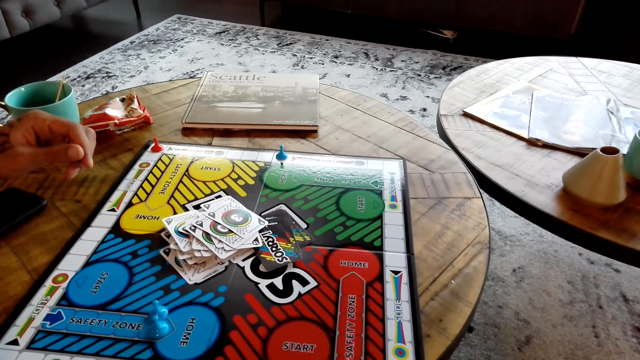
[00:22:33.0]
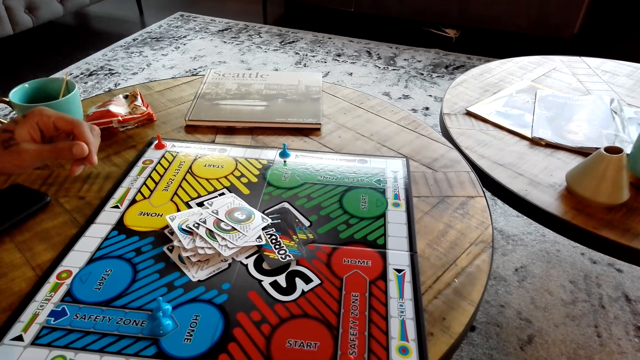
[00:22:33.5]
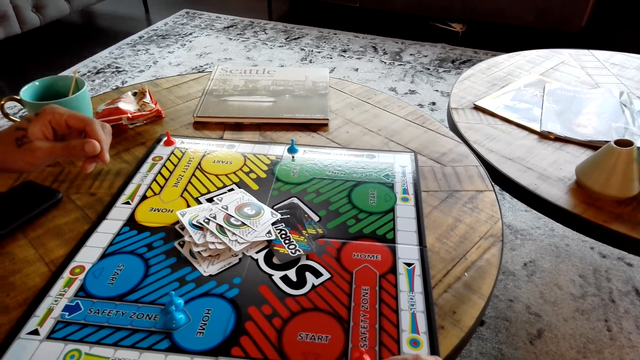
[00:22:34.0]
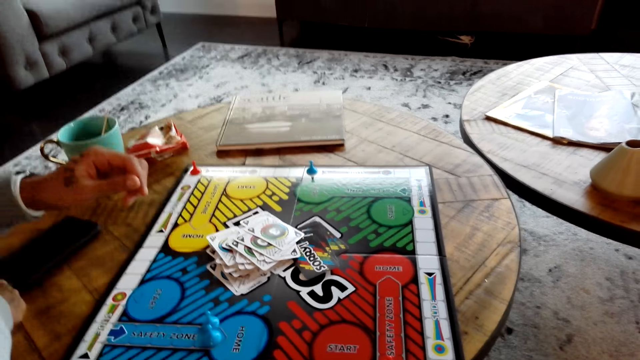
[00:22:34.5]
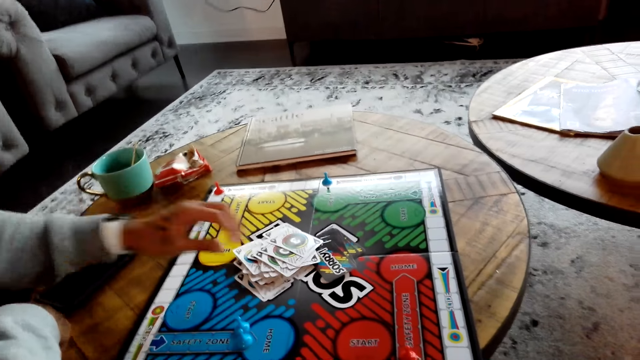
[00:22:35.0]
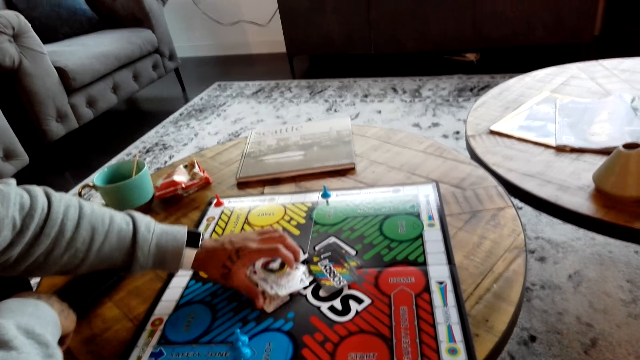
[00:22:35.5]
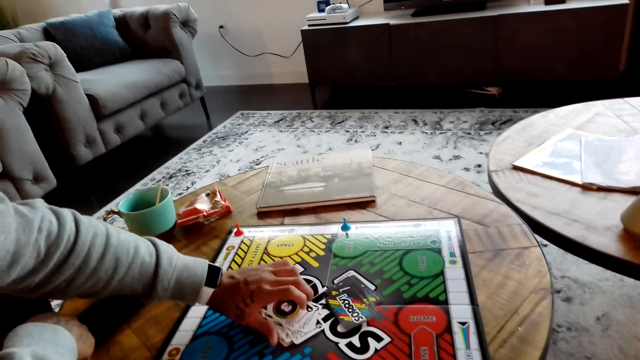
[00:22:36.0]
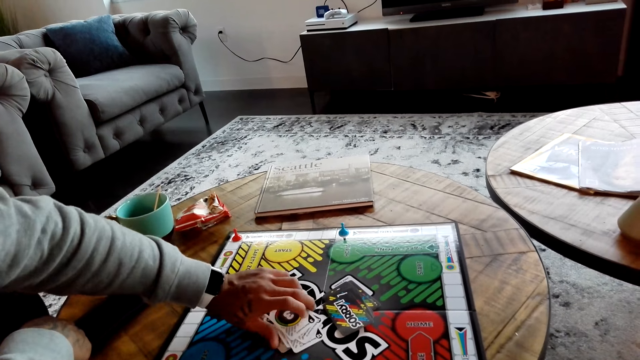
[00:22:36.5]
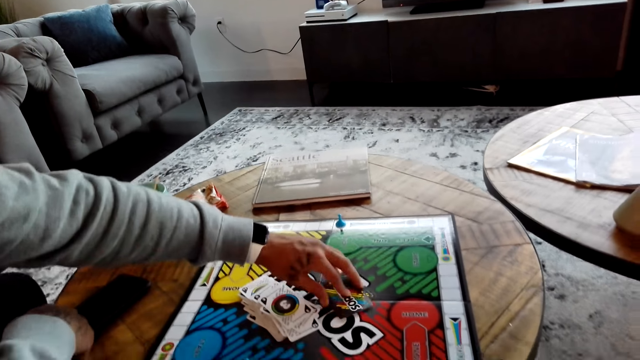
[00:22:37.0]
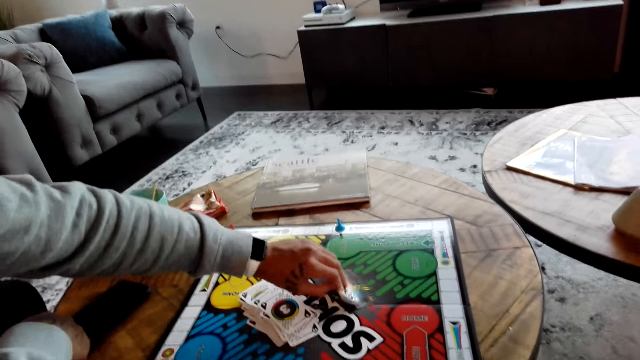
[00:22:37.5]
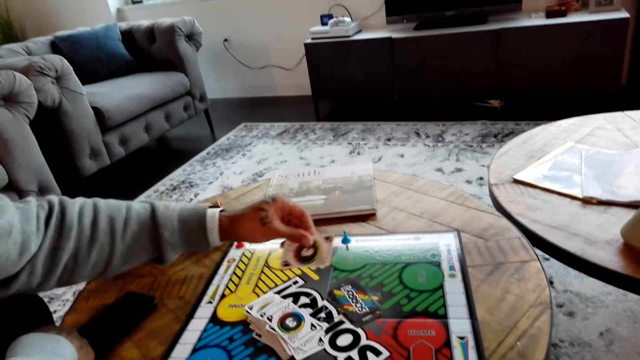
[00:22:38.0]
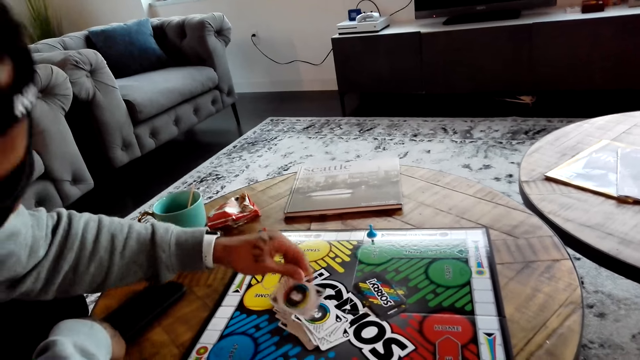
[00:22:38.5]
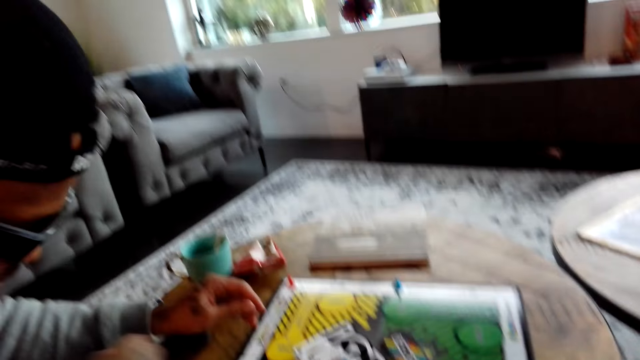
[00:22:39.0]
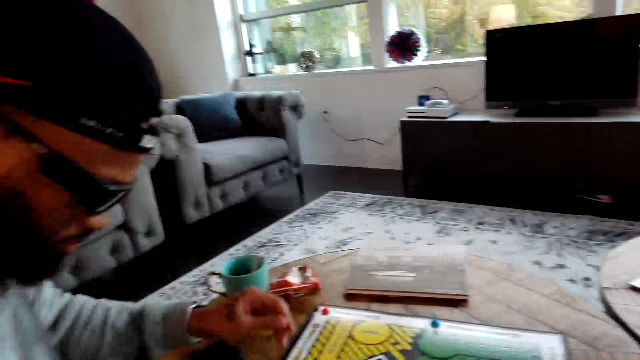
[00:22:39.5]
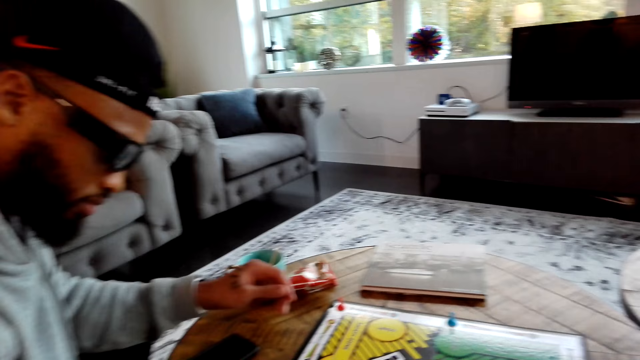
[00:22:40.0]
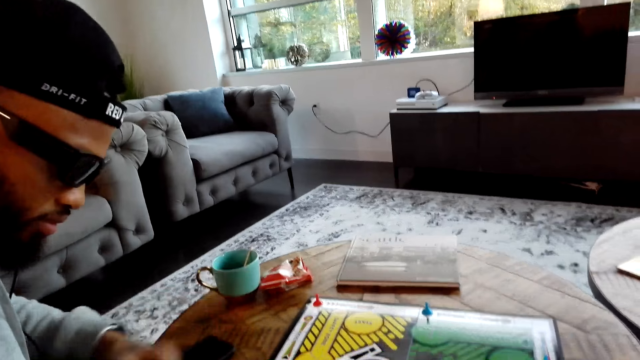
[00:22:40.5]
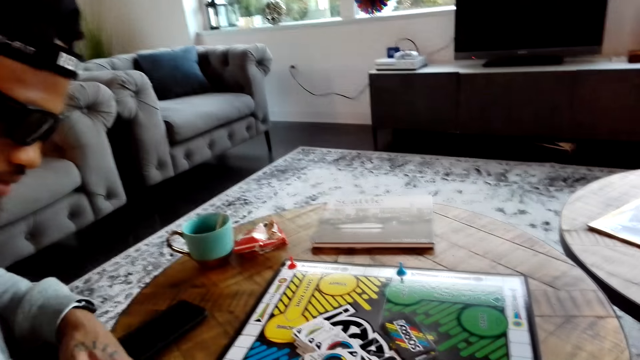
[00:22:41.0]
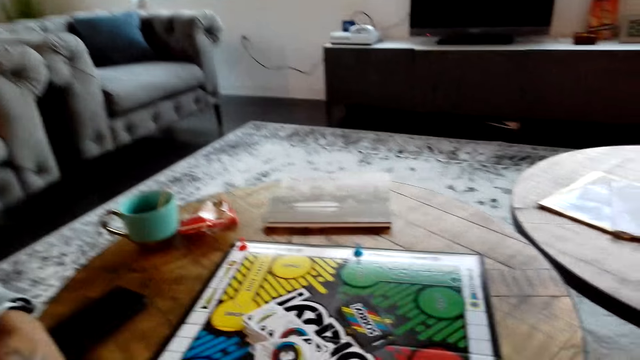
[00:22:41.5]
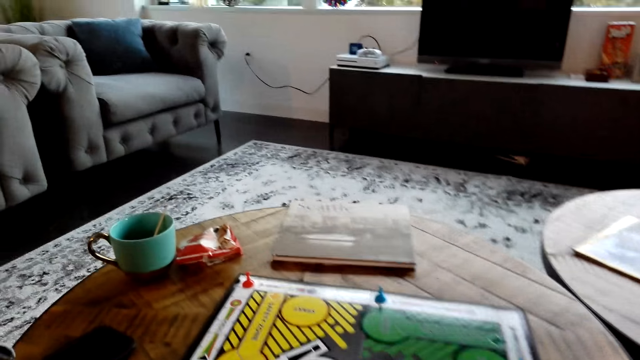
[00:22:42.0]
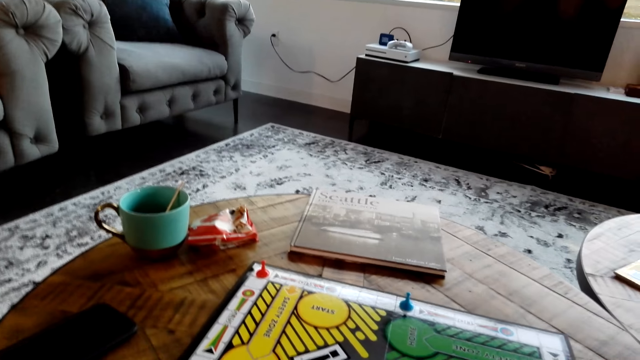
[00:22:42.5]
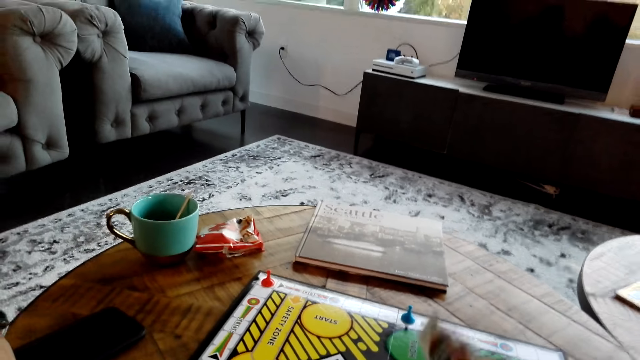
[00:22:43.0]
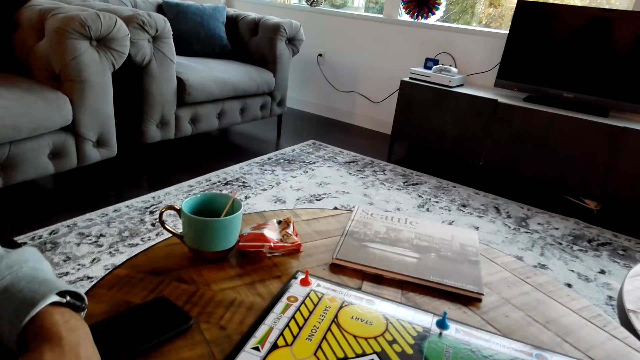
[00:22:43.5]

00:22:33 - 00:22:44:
The camera wearer moves the meeple on the card game board. A man puts the cards together. The man picks up a card. The man converses with the camera wearer. The man places the card on the other cards. The camera wearer converses with the man.

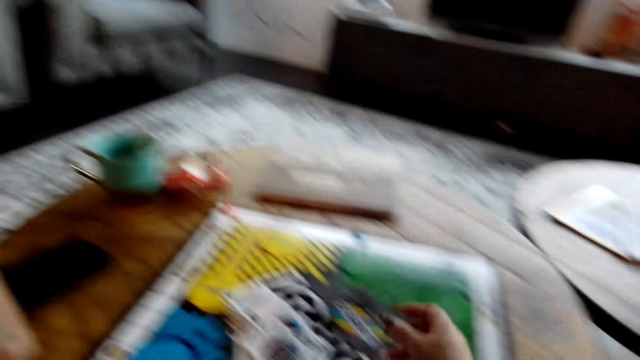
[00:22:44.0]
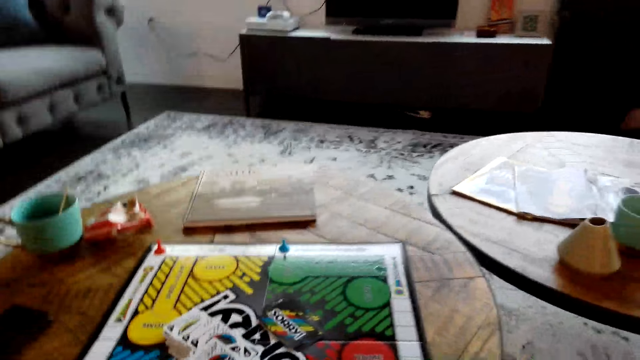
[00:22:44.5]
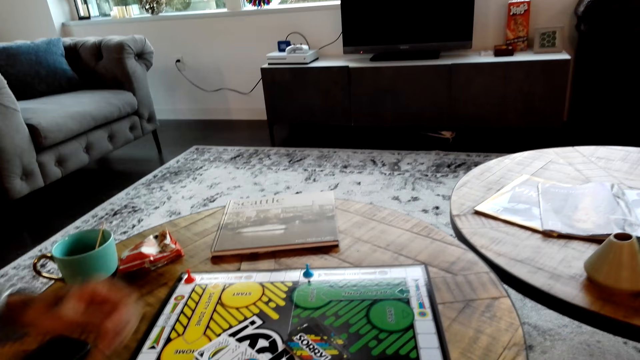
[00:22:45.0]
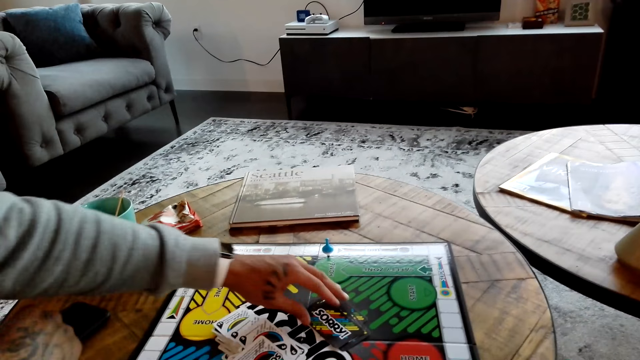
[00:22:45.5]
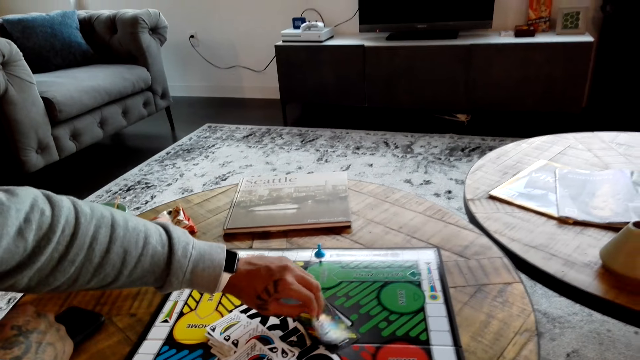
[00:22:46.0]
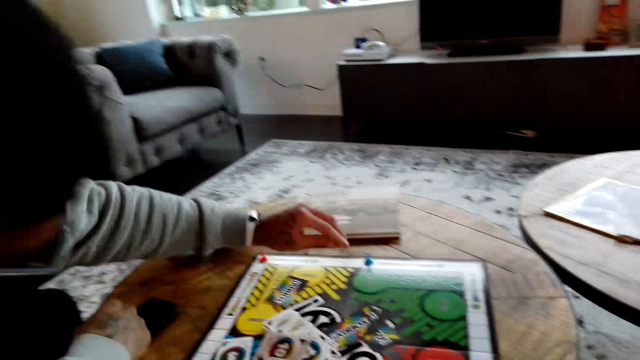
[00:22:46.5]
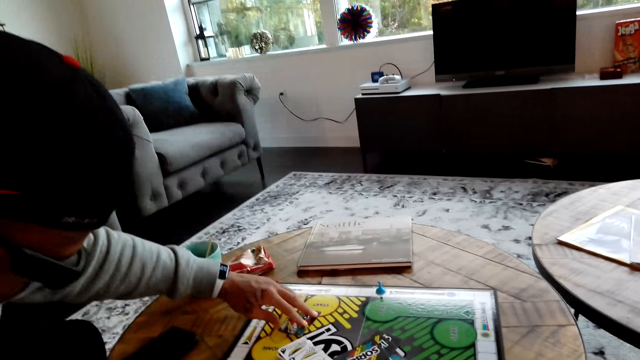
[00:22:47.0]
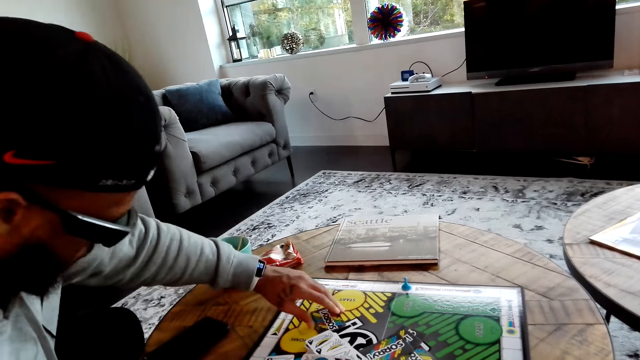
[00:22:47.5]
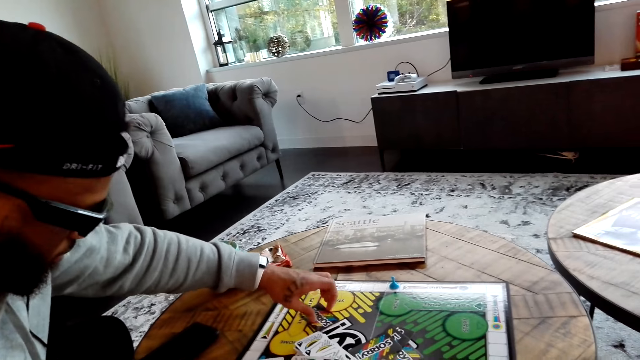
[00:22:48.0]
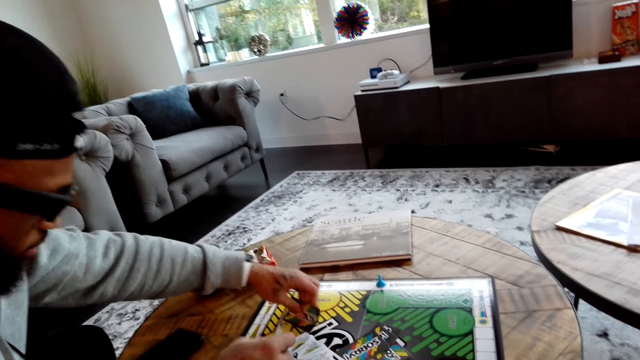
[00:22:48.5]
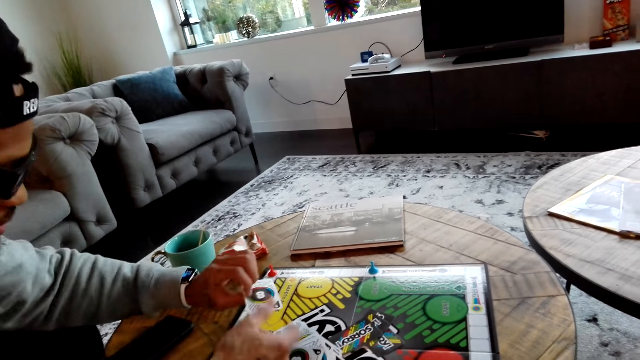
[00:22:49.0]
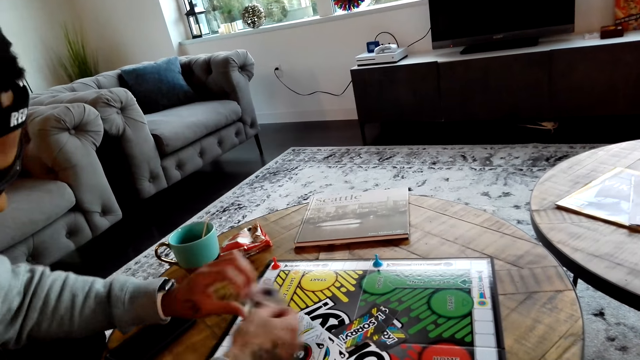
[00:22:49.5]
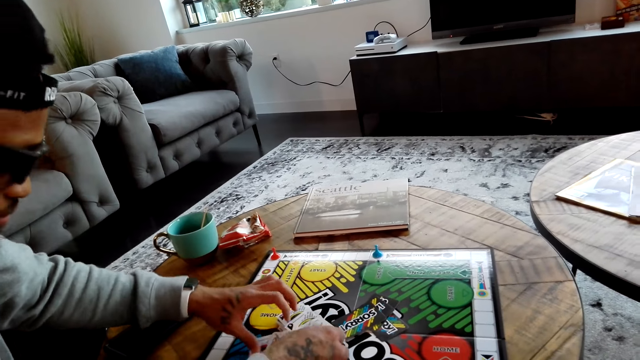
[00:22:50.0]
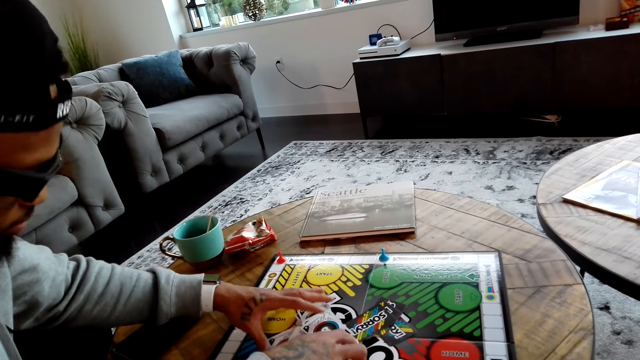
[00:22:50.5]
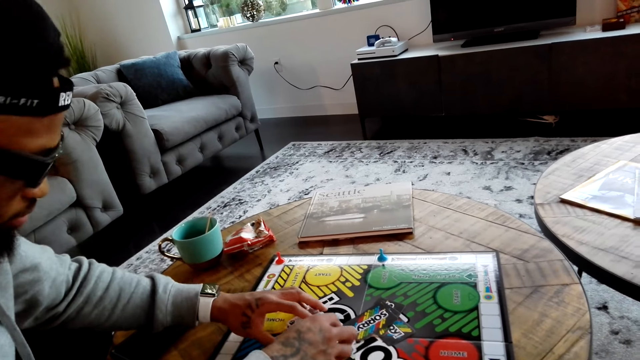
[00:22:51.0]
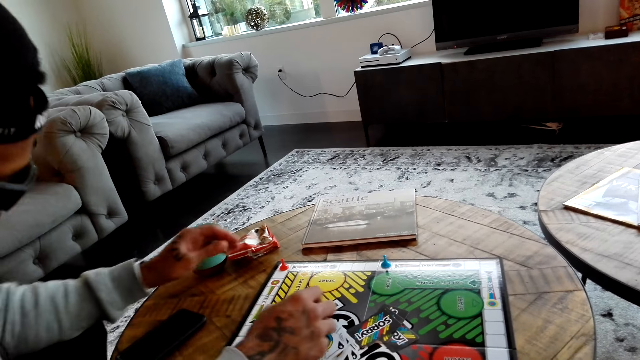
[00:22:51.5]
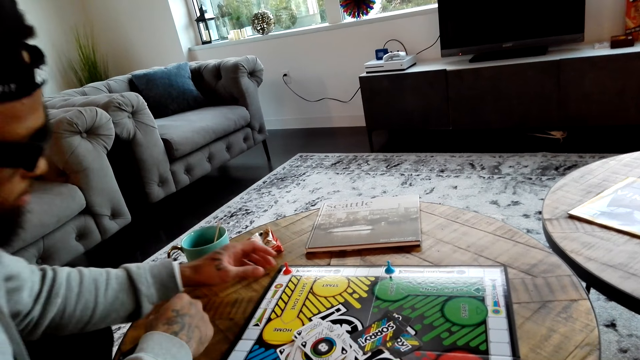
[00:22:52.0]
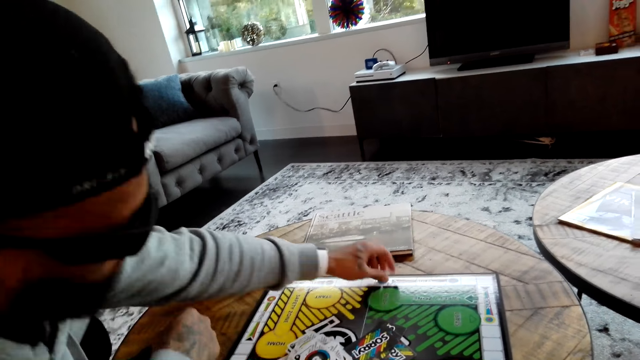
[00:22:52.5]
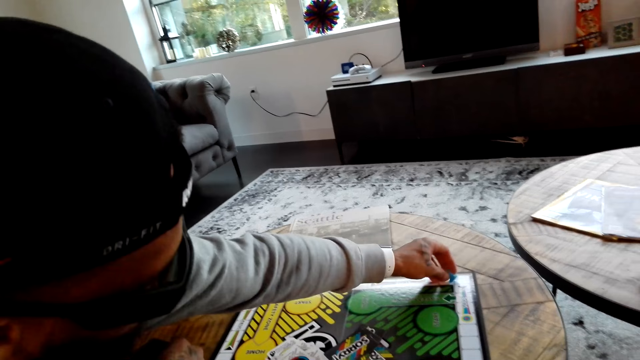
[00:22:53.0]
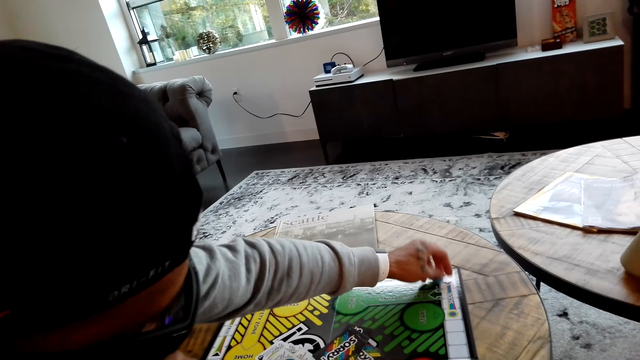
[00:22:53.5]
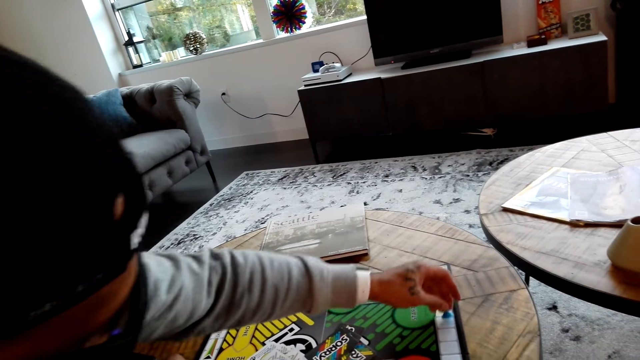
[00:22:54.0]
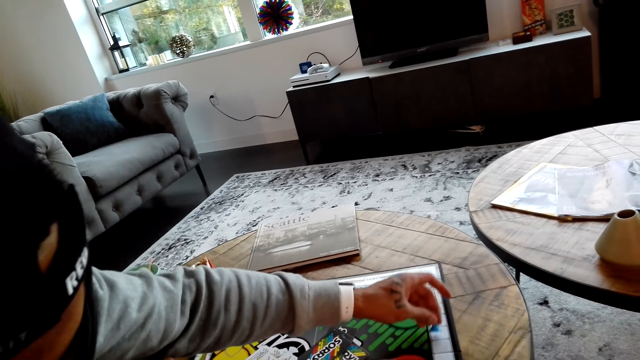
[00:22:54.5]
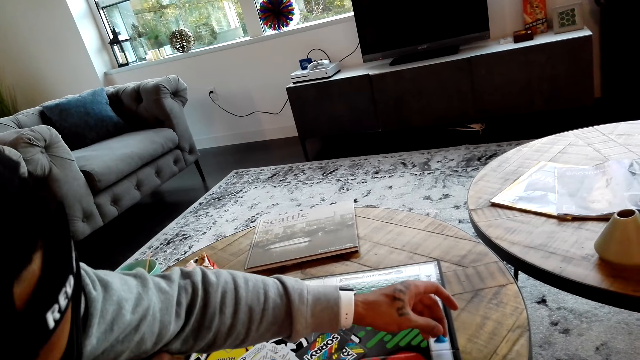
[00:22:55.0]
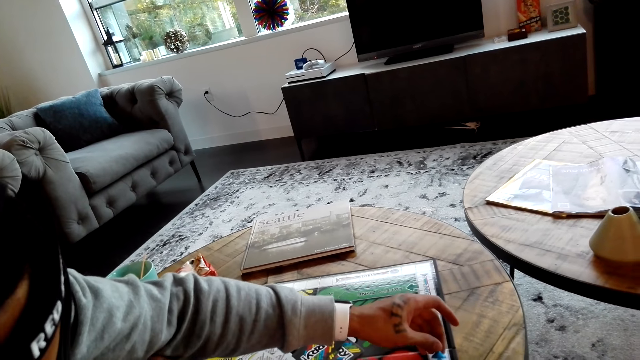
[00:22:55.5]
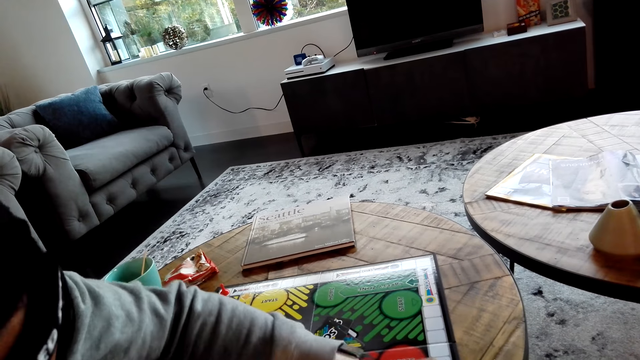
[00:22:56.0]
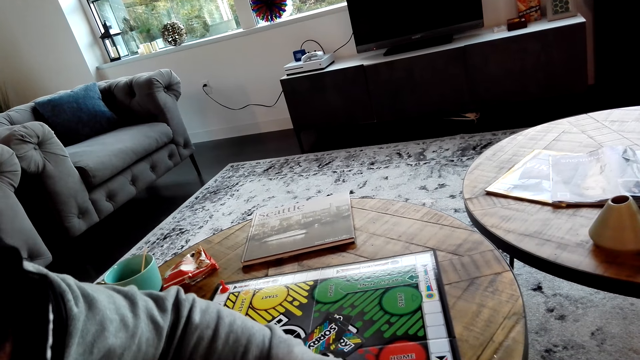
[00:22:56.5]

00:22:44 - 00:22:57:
A man picks up a card. The man moves the cards. He picks up a card again. He places a card on the other cards. He picks up something. He moves the meeples on the card game board.
